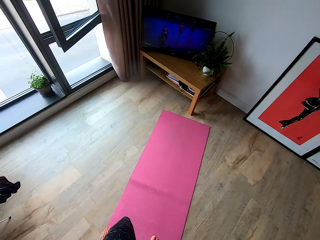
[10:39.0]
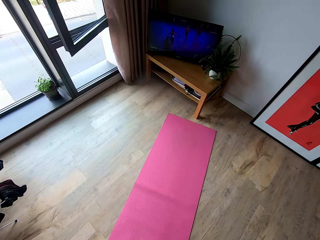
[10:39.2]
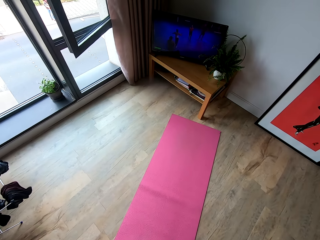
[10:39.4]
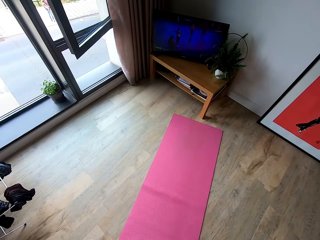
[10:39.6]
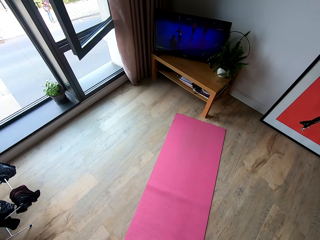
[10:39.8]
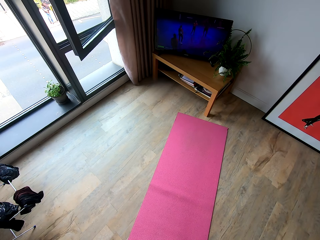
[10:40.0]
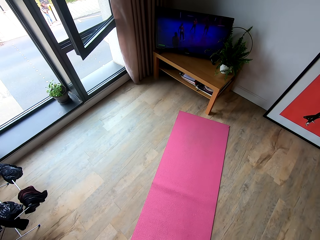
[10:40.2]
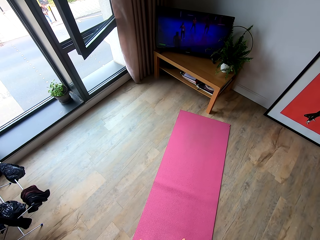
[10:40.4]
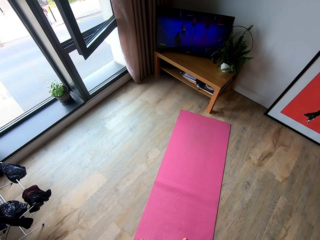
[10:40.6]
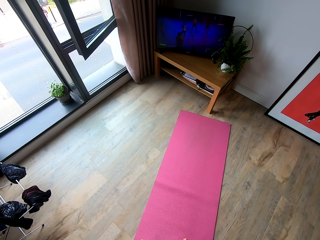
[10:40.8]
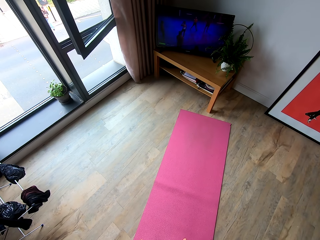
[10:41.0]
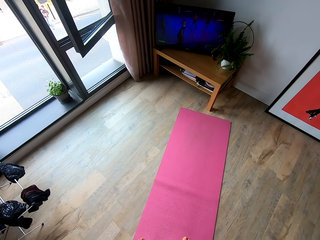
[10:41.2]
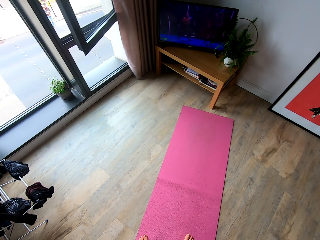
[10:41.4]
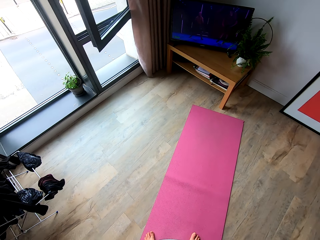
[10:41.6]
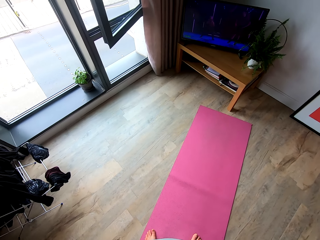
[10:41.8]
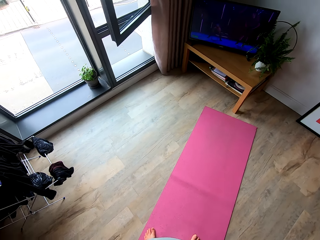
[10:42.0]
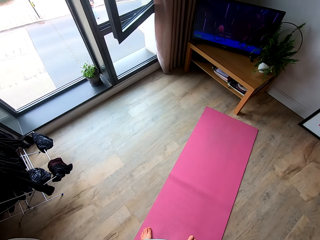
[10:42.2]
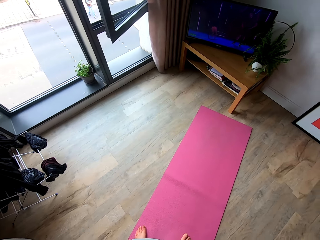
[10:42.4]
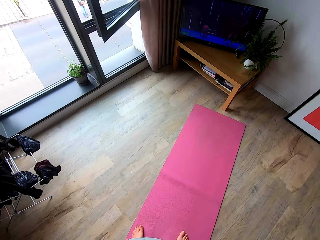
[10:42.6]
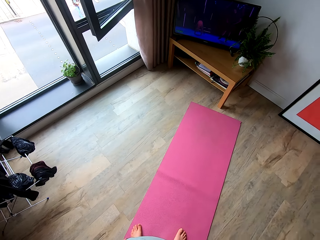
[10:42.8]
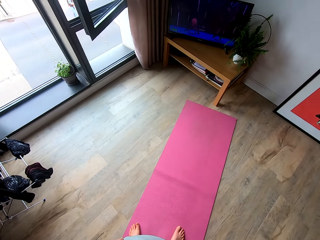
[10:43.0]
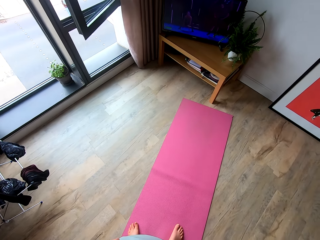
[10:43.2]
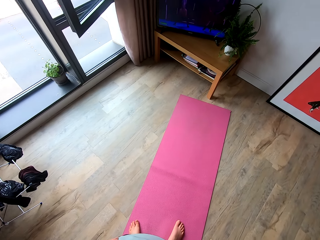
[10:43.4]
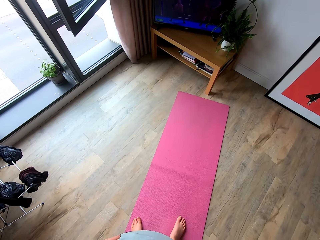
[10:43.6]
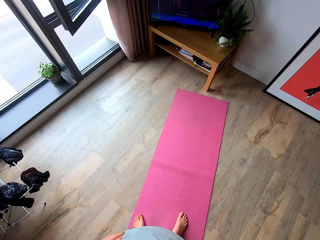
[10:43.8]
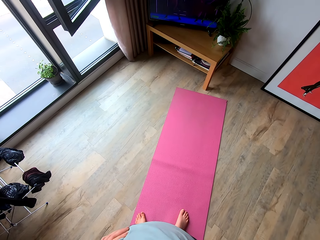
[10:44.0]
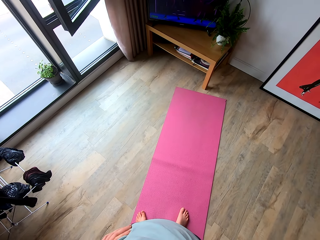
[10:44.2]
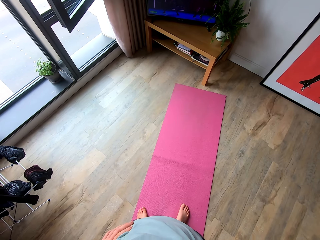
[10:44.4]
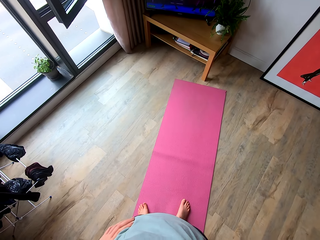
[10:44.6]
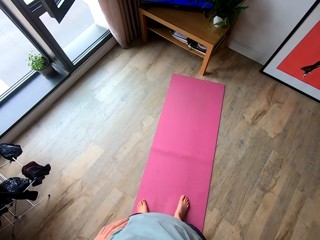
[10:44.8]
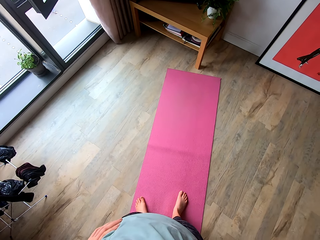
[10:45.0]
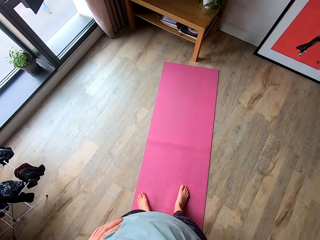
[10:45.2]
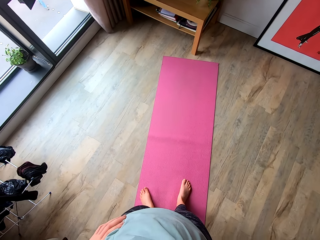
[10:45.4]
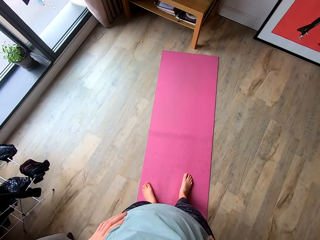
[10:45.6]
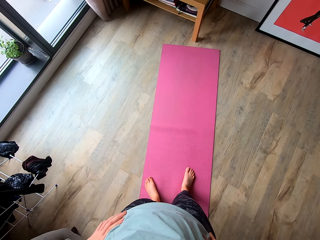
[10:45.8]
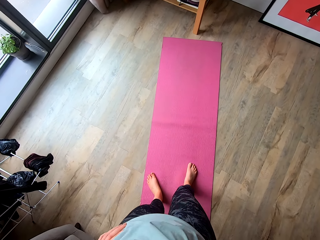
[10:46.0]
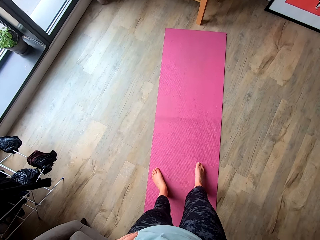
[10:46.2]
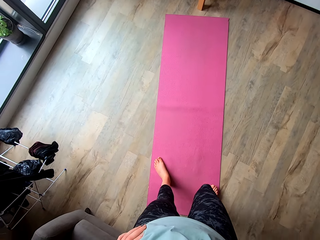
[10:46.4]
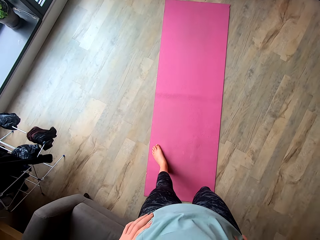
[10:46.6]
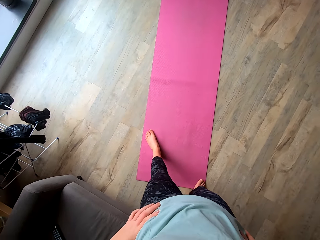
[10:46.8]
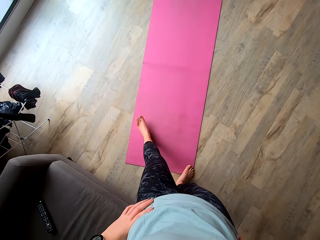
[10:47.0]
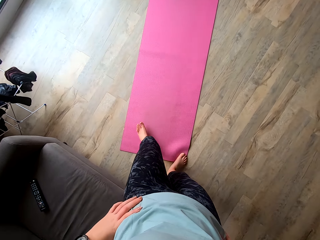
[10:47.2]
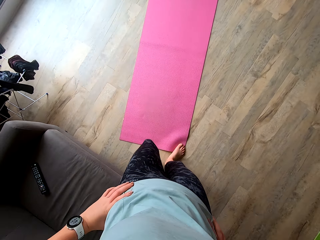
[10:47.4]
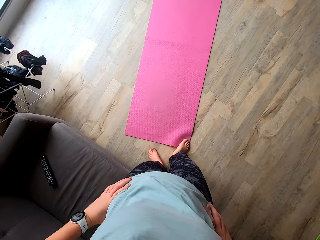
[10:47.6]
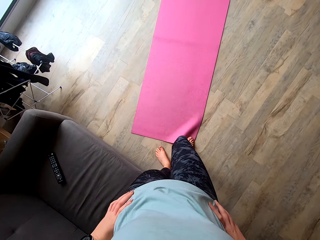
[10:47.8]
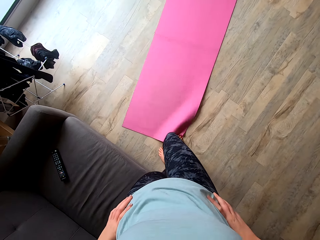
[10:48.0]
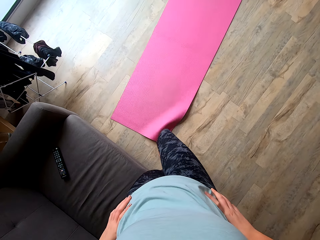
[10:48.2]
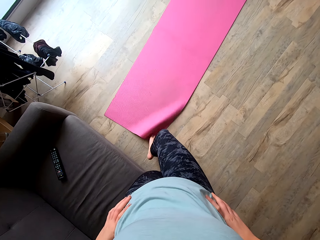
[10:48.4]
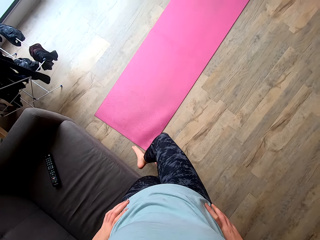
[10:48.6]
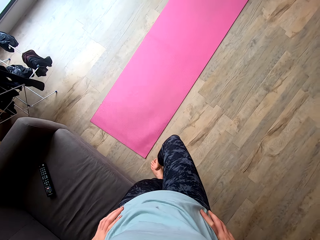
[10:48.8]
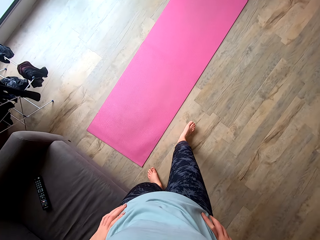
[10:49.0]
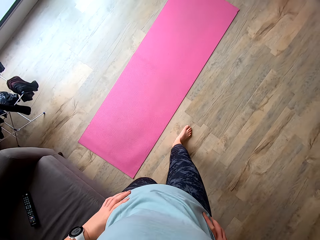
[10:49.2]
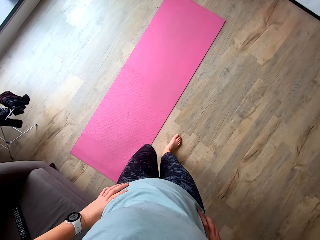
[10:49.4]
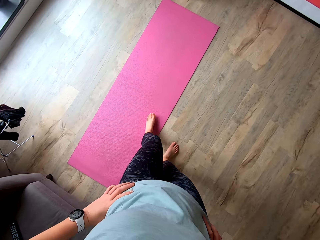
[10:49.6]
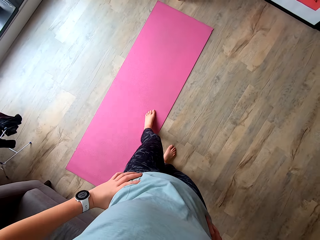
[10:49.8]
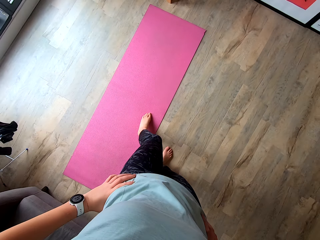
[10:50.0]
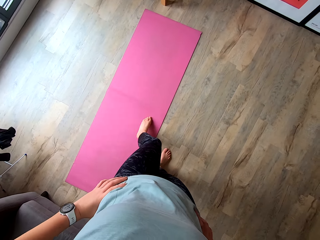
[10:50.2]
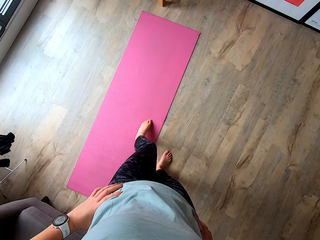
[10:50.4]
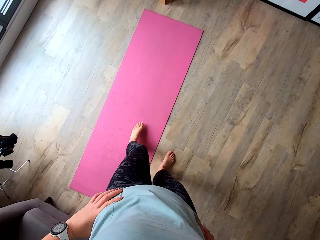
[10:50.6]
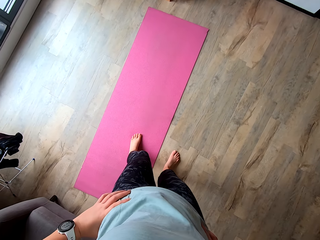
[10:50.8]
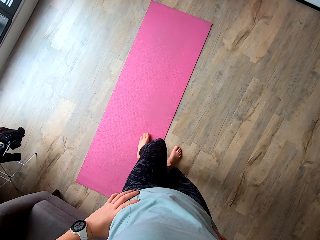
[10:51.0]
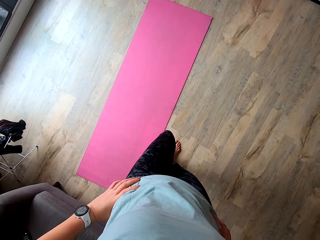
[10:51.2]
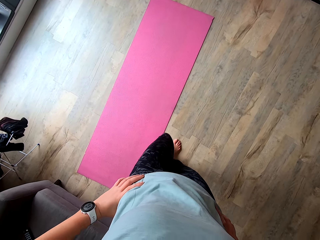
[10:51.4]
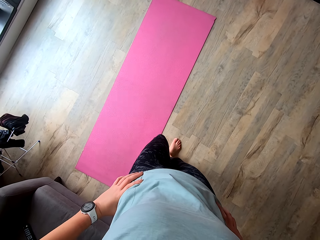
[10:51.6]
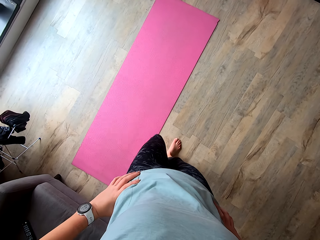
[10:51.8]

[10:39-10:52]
The camera wearer stands on the yoga mat. She looks at the room. She holds her waist. She moves the yoga mat with her right leg.

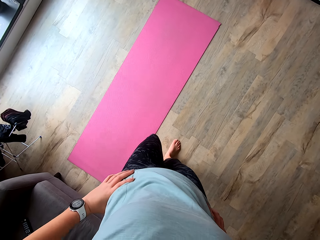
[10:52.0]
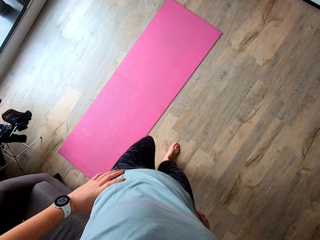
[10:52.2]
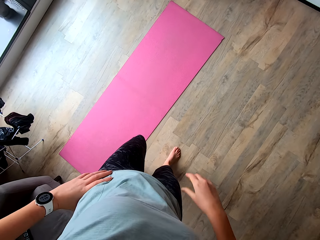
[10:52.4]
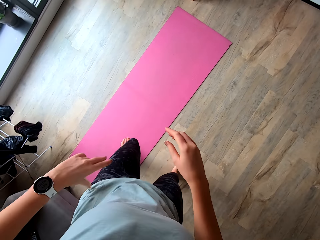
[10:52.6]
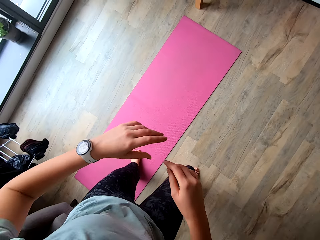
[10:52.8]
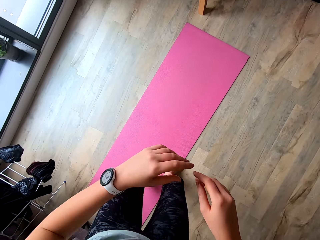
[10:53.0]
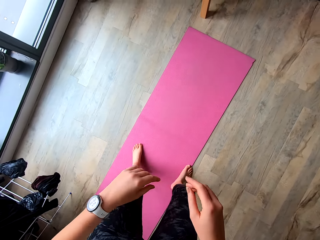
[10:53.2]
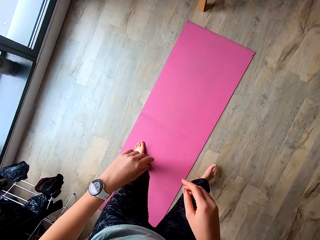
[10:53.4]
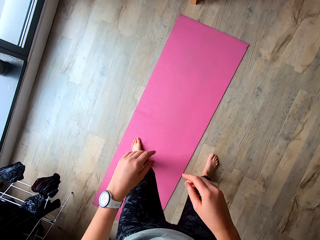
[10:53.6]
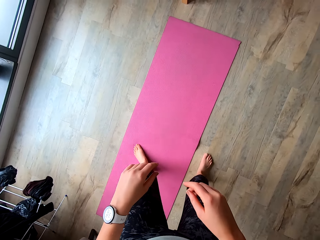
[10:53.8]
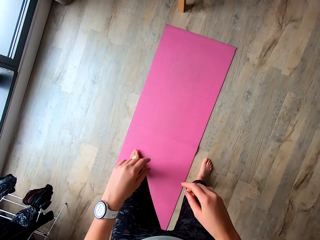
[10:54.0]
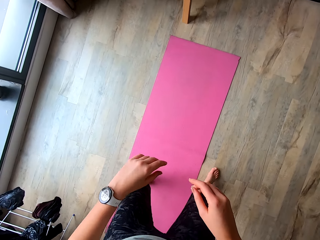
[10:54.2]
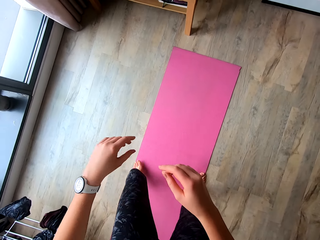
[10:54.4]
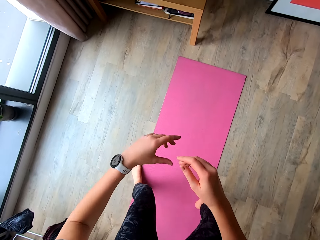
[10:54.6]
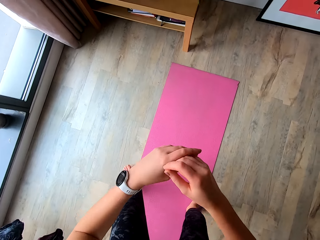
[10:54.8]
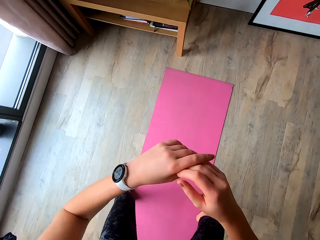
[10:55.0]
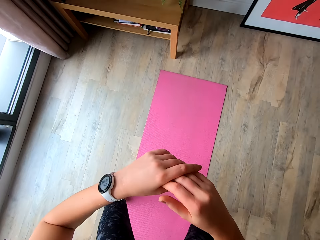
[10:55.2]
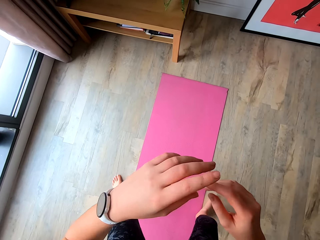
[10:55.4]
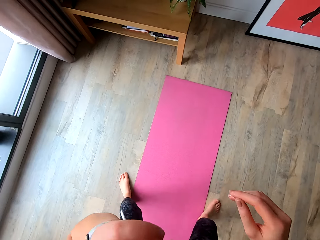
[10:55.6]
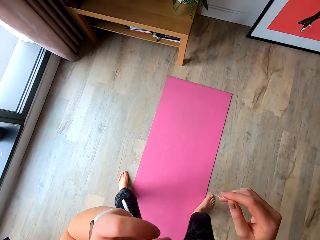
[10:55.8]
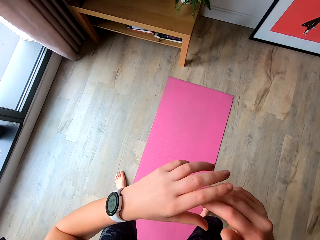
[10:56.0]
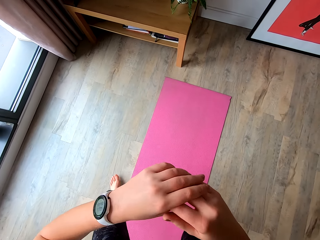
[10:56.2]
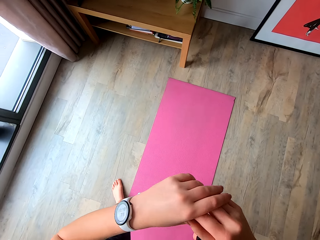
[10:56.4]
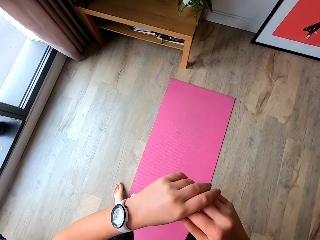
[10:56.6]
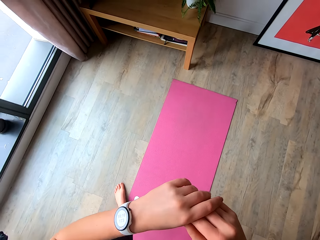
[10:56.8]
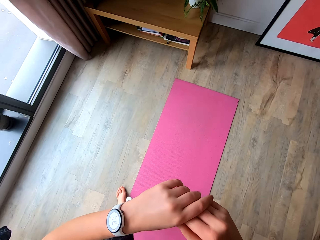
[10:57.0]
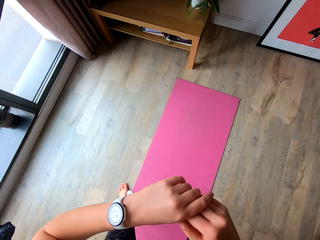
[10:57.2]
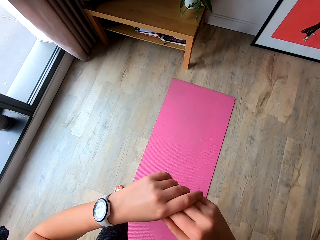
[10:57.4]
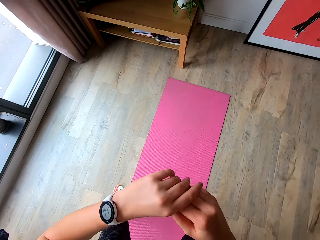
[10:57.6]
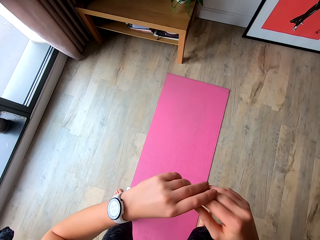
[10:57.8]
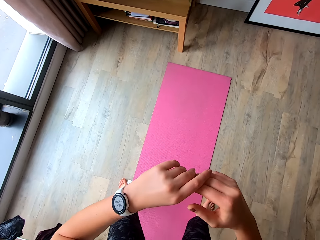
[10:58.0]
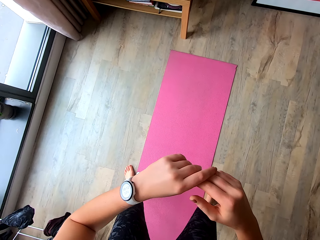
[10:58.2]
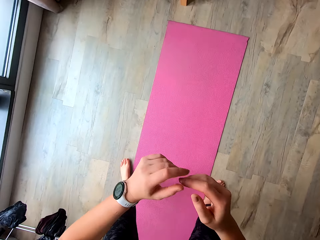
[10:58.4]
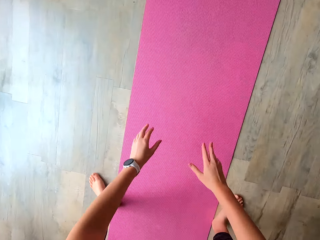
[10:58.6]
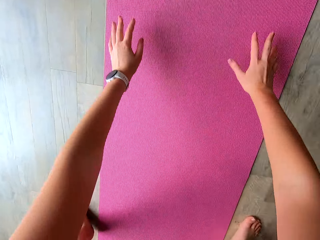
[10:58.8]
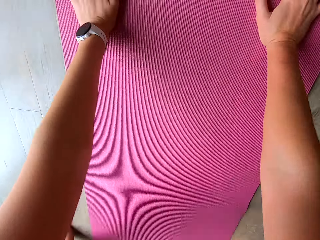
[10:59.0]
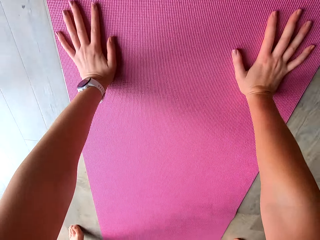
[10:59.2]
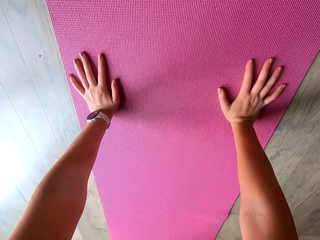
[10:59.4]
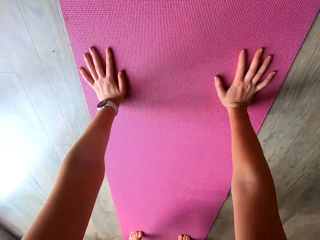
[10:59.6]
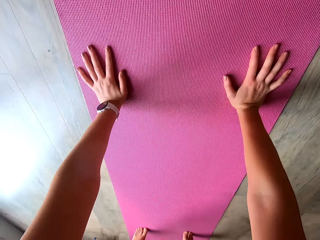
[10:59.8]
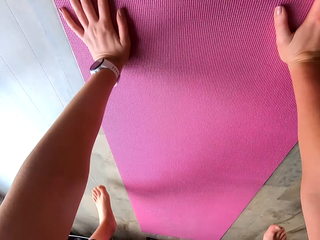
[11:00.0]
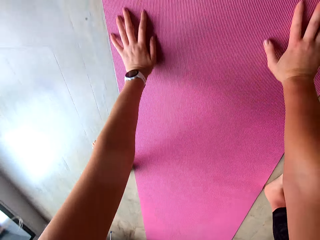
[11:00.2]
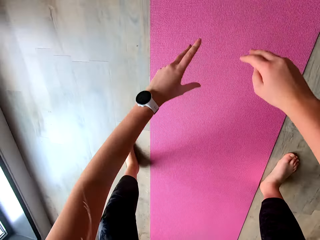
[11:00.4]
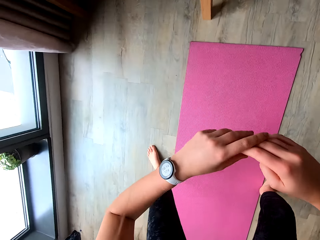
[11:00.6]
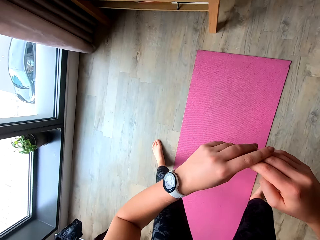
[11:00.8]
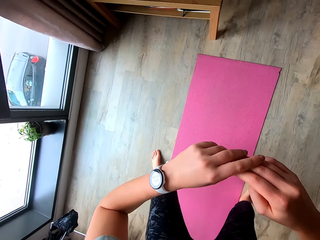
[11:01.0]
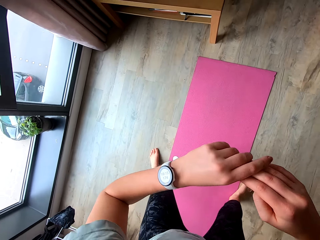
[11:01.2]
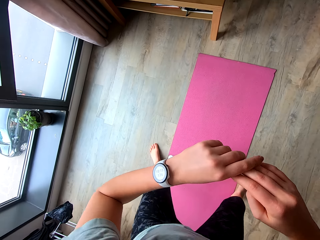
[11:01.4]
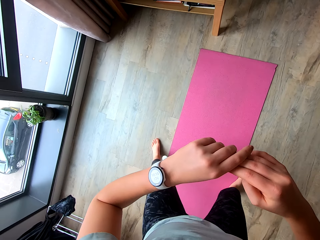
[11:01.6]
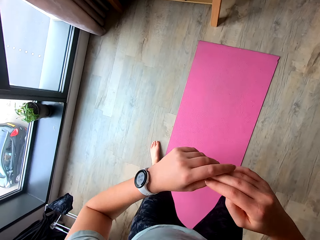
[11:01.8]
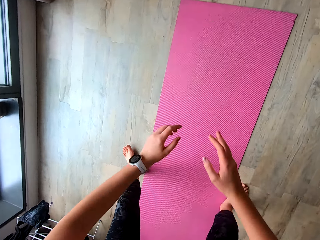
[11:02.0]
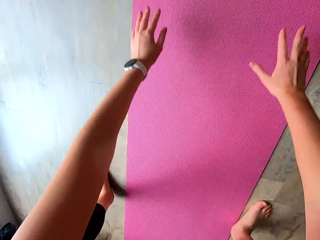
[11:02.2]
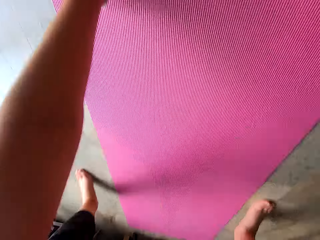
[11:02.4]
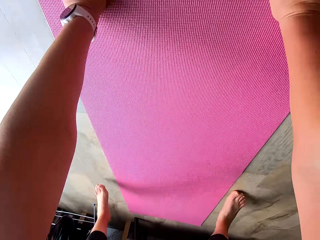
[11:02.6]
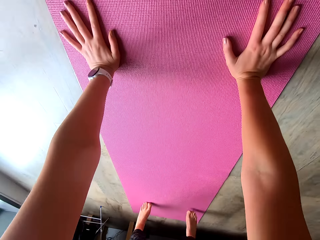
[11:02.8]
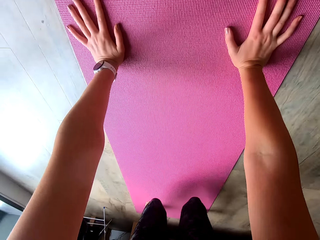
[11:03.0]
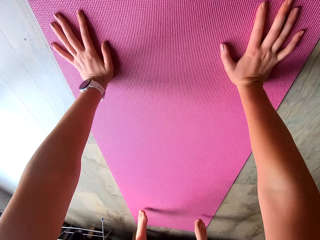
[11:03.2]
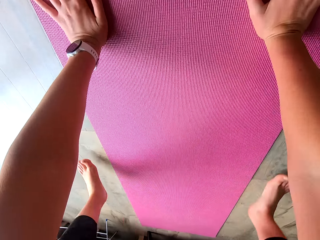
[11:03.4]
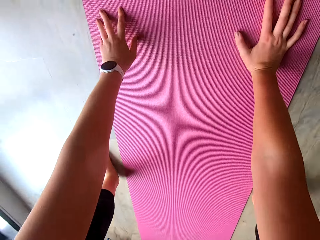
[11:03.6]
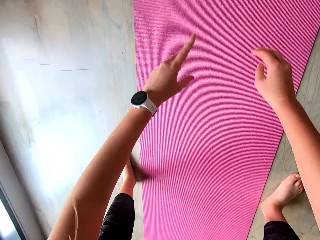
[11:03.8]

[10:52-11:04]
The camera wearer works out in a room. She does squats. She touches the yoga mat with her hands.
